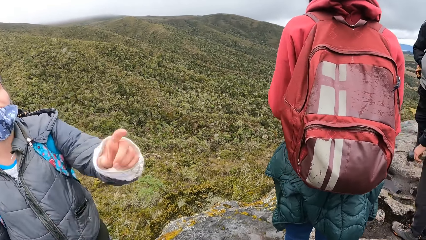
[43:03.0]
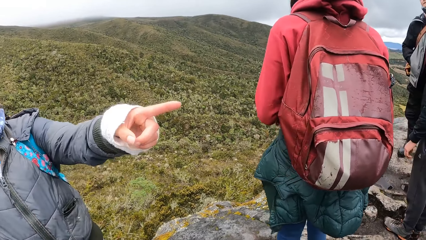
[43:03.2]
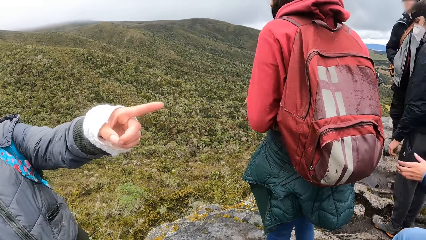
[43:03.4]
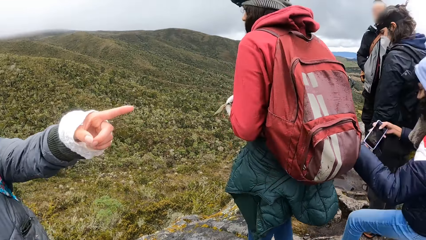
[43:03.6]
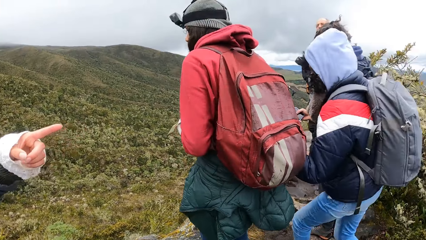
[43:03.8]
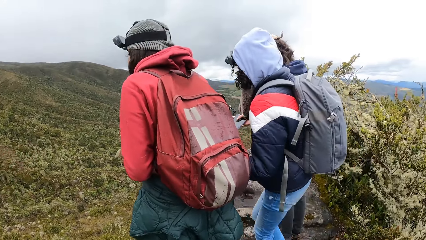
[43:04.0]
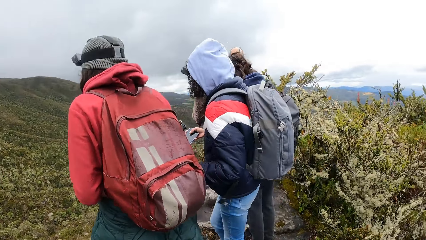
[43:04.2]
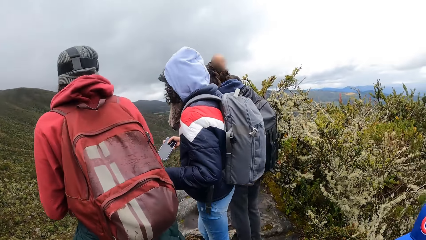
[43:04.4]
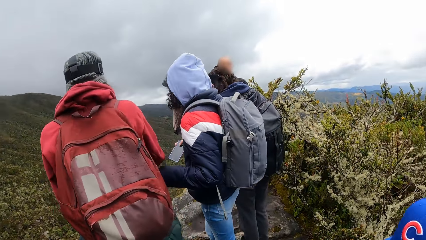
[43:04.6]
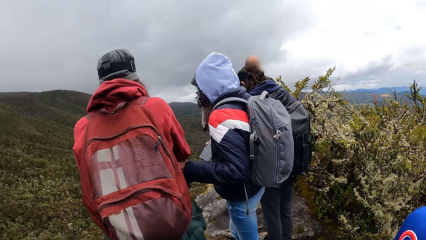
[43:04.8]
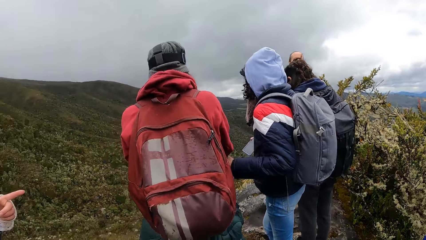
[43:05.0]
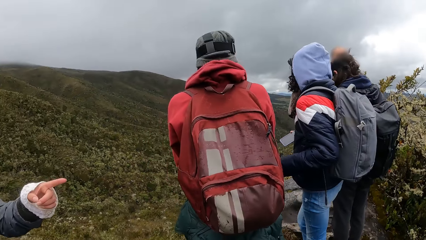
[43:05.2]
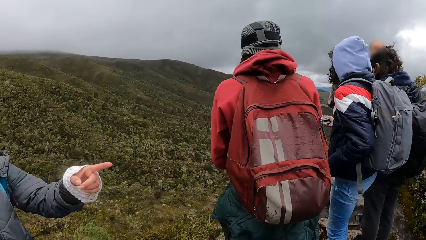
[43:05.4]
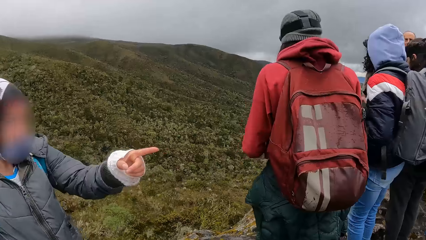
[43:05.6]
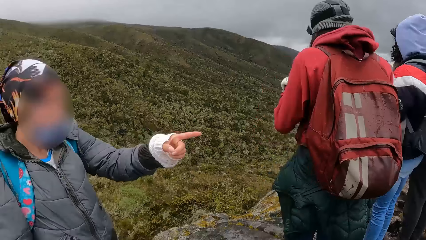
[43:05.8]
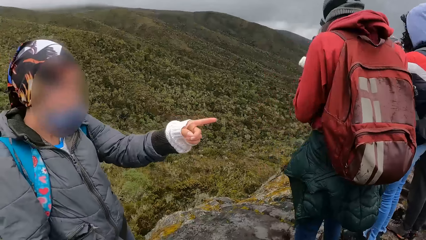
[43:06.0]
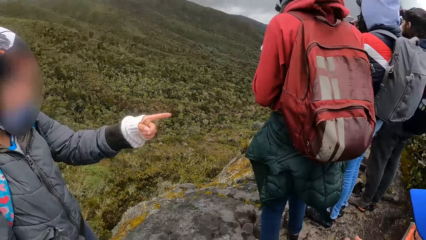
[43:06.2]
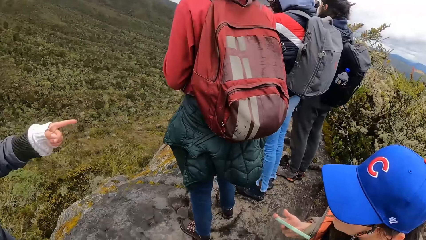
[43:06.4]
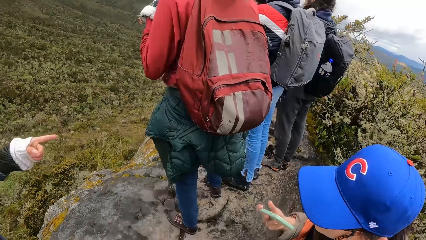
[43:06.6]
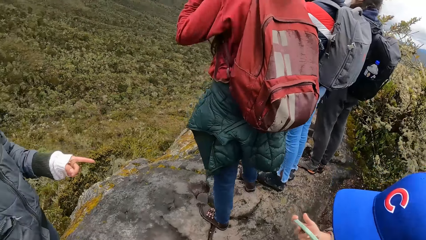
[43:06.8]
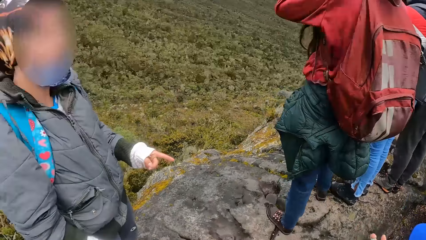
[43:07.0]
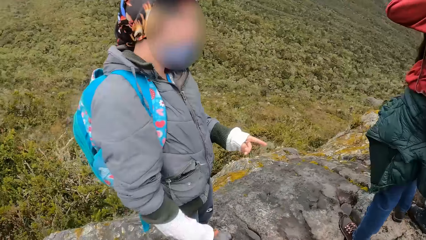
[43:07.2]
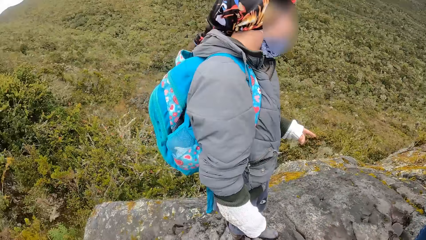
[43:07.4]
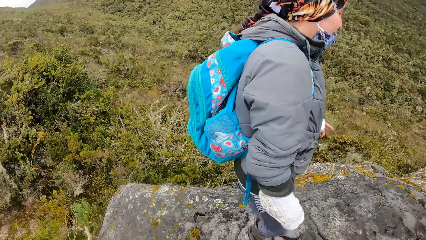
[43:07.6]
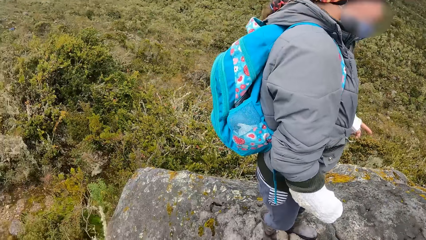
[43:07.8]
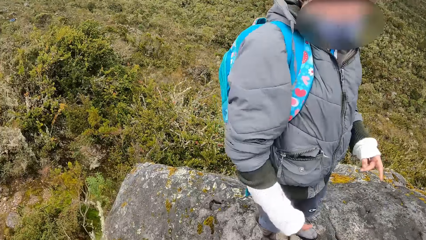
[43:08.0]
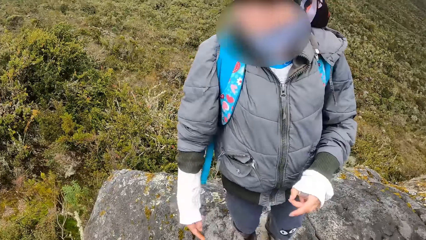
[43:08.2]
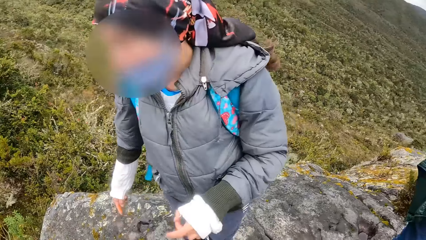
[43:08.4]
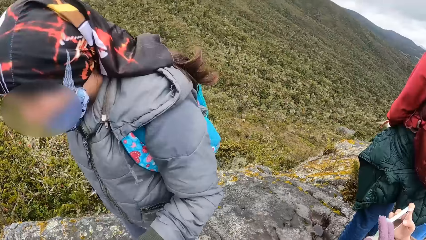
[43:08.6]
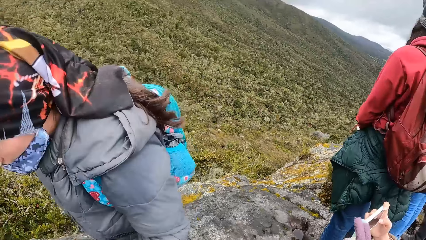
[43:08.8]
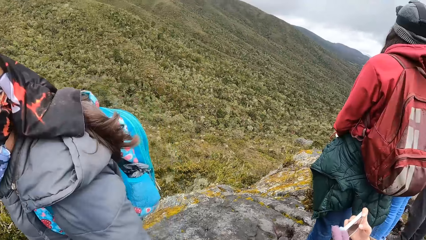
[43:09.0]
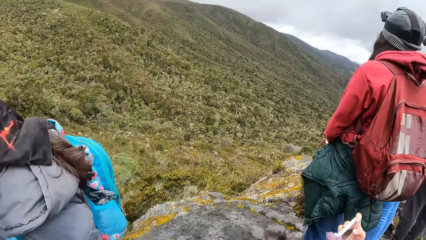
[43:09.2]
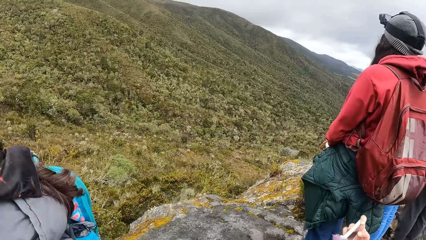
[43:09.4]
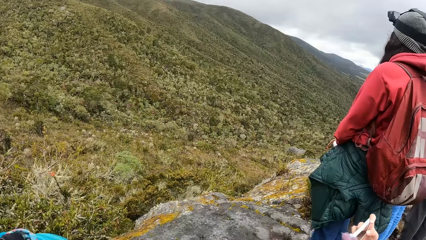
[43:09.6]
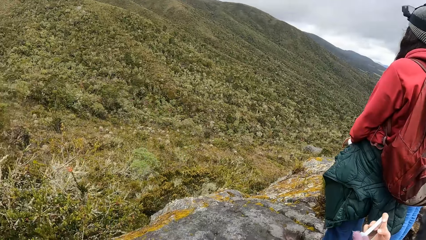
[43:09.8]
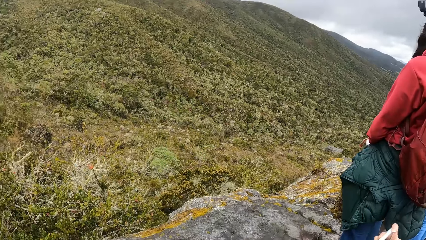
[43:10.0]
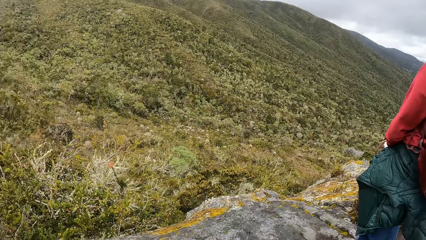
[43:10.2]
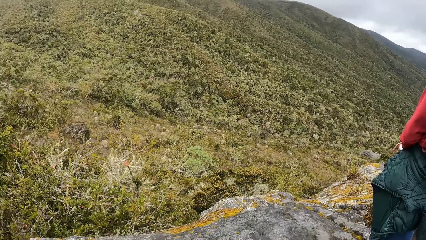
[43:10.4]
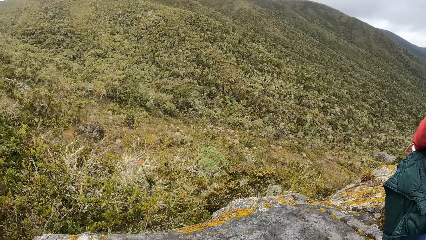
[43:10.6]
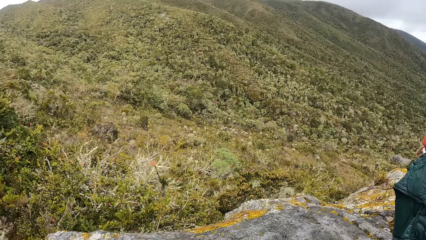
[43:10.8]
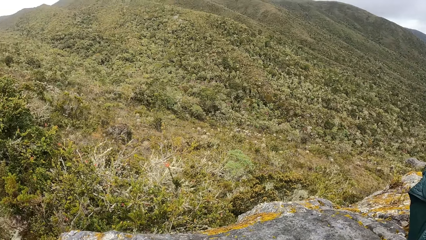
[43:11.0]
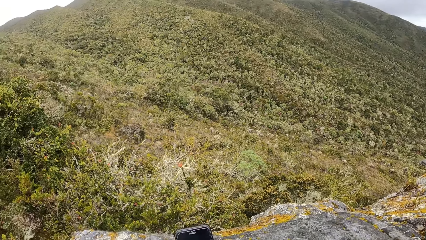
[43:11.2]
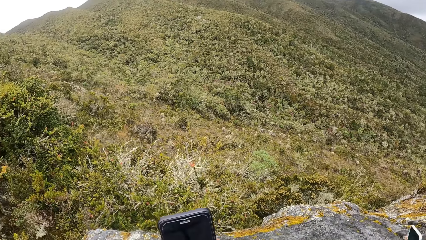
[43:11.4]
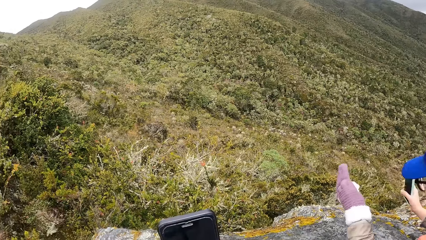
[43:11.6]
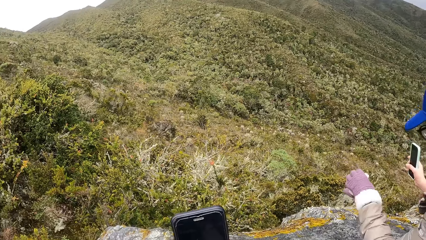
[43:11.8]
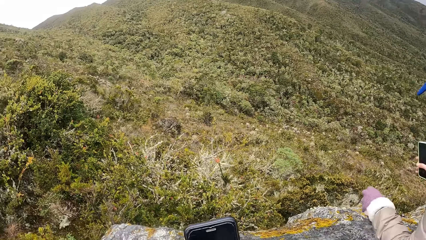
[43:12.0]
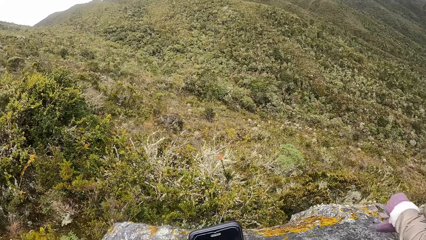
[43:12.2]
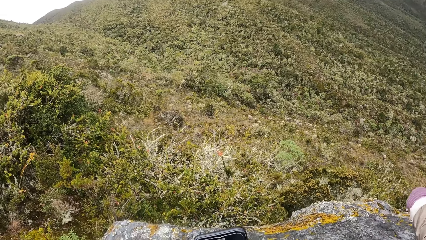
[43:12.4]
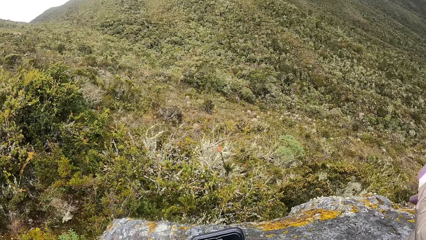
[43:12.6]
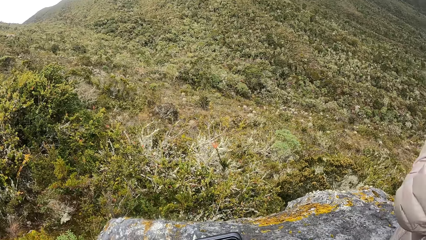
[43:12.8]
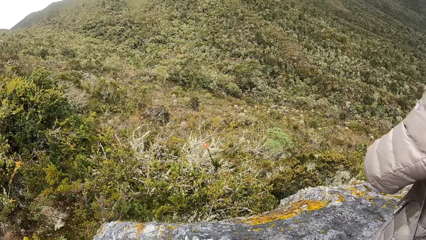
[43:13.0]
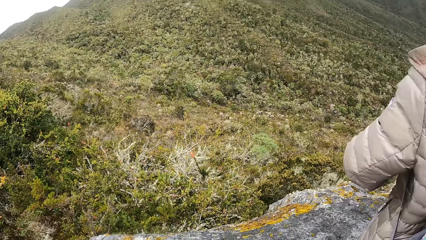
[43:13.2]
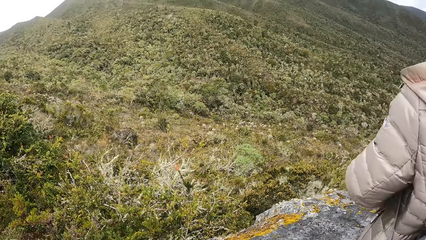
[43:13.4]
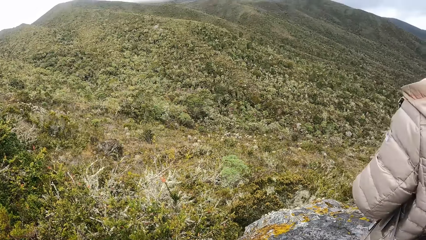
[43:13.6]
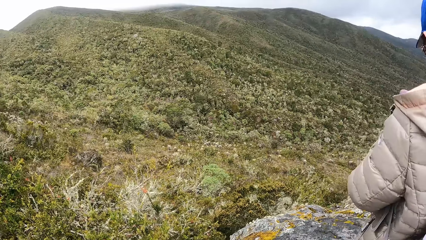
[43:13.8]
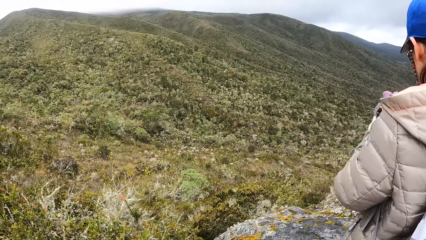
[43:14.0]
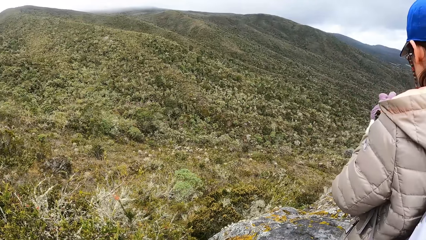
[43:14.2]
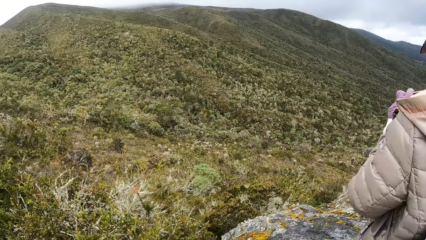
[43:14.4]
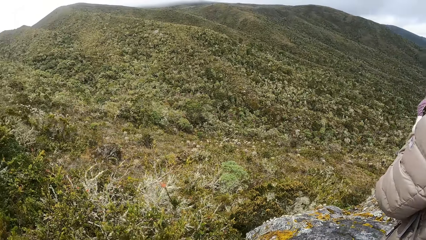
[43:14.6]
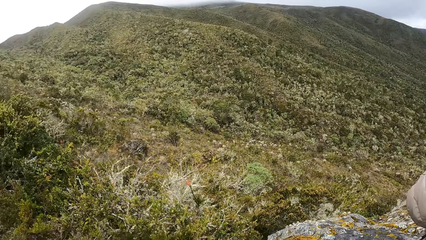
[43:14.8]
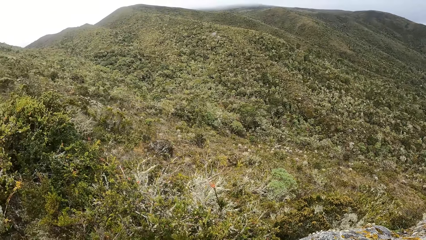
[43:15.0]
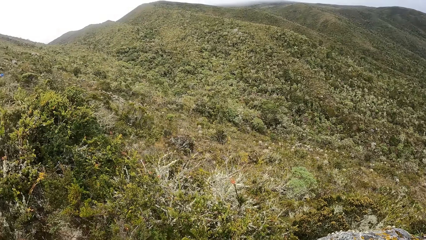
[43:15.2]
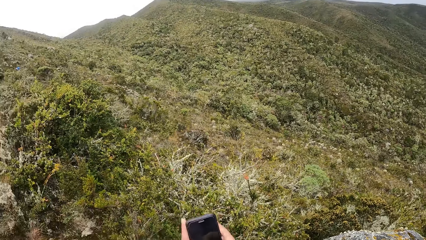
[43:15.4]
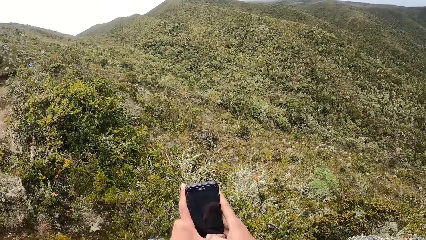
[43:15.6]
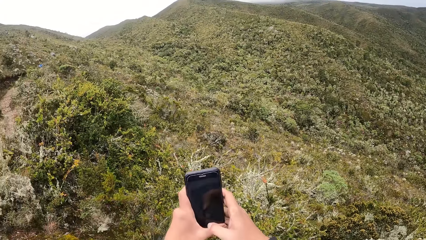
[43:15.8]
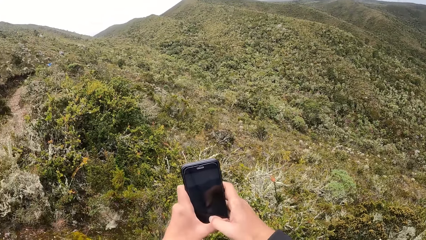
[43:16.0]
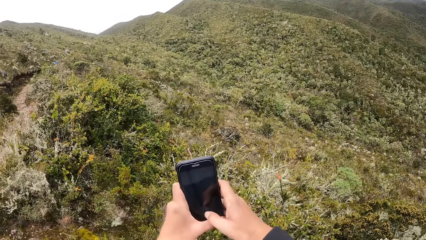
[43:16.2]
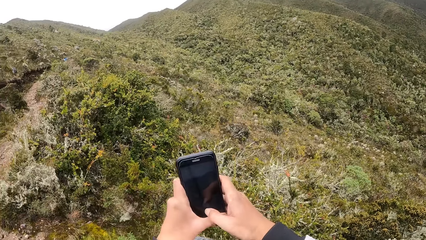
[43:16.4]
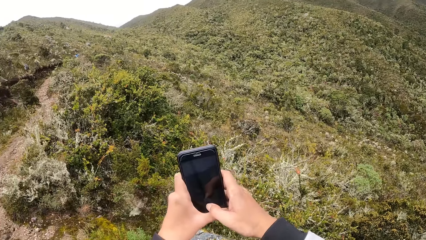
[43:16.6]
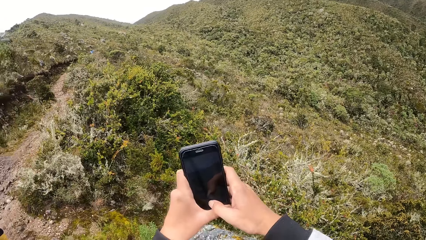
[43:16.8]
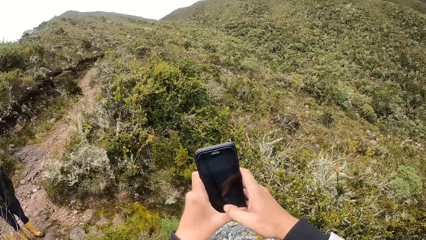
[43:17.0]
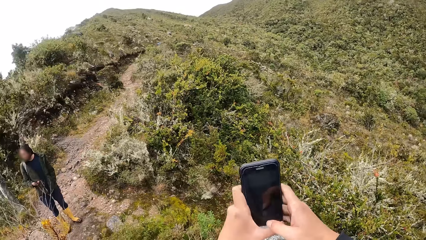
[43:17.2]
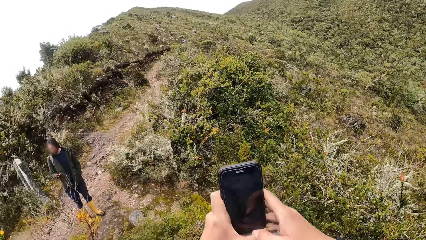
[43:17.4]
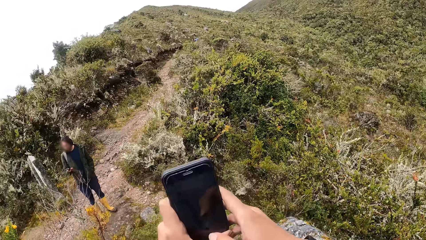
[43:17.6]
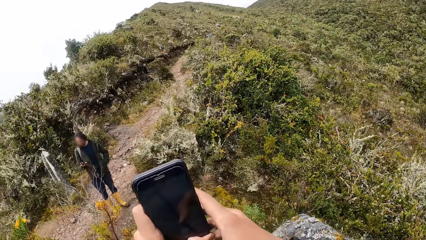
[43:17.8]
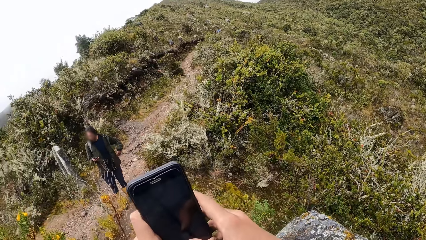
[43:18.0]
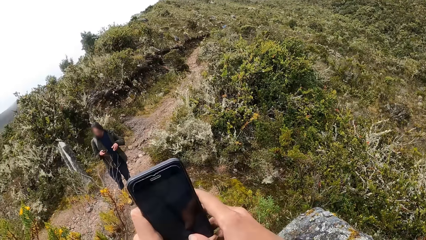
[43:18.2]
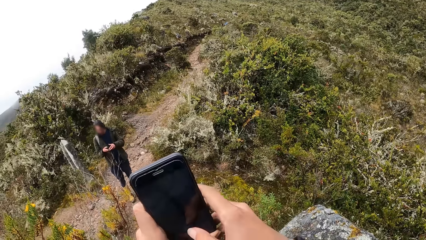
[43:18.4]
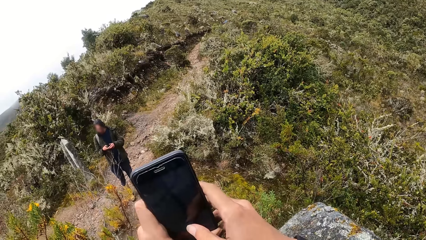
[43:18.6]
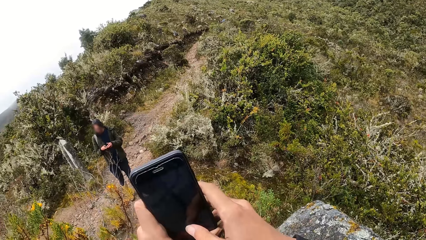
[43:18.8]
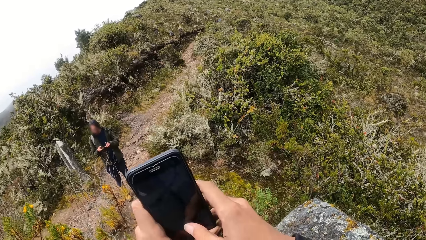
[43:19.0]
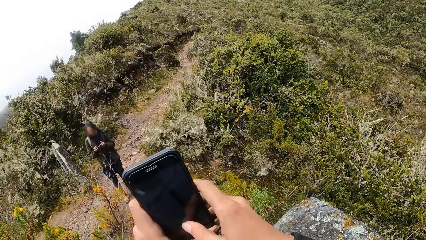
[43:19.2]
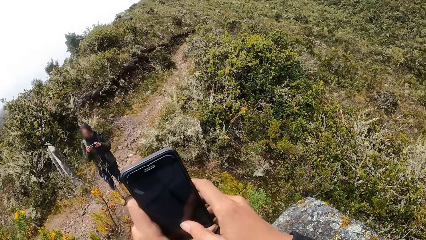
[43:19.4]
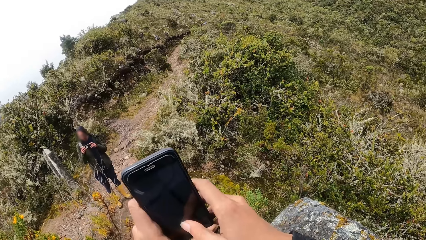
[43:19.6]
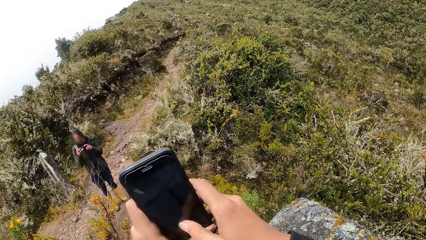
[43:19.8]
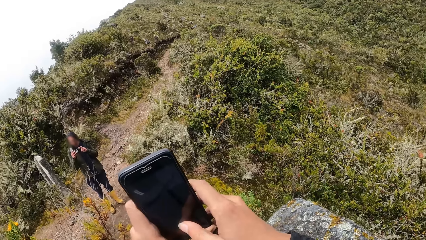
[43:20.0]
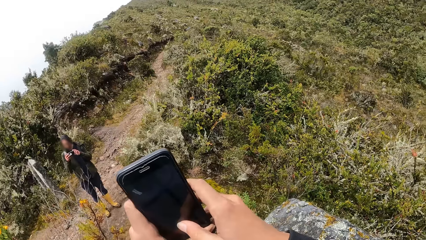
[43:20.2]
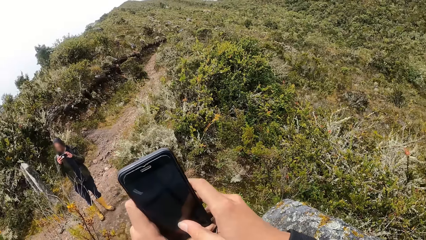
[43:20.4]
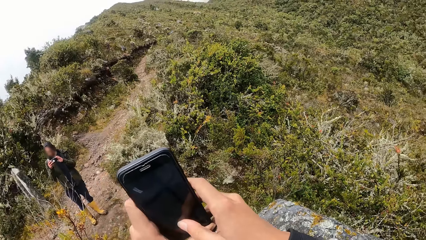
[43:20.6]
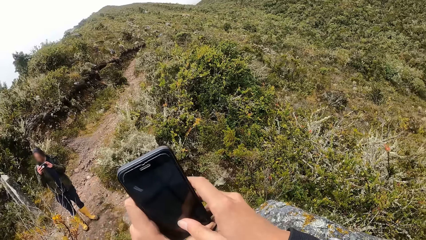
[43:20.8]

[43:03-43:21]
The camera wearer converses with a woman. The woman converses with the team. The camera wearer looks around the forest. He looks at the woman. He looks up the mountain. He looks around the hills. He operates a phone. He takes a video with his phone. A person operates a phone.
